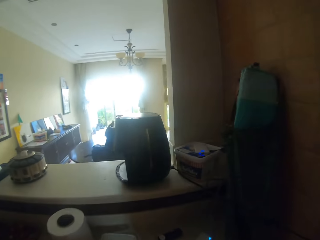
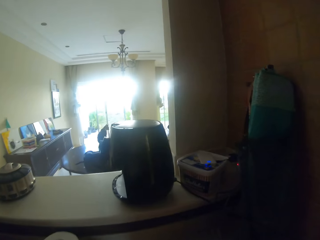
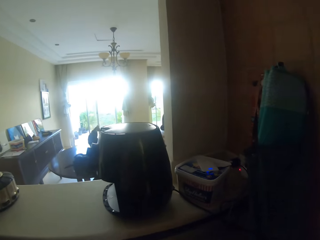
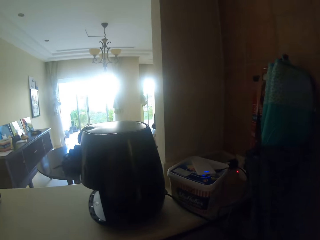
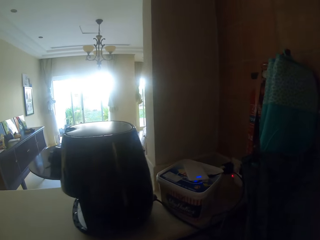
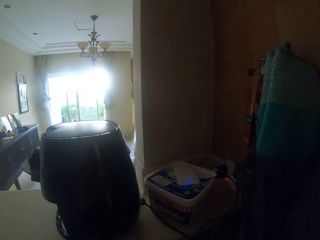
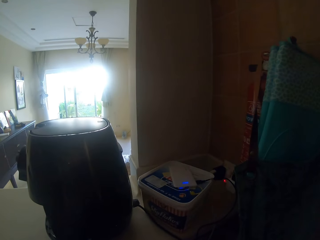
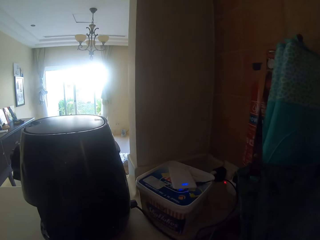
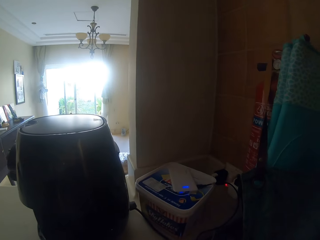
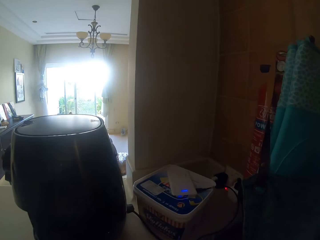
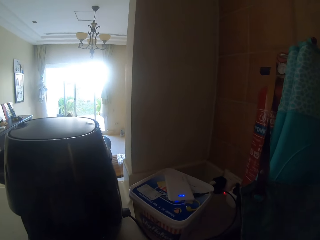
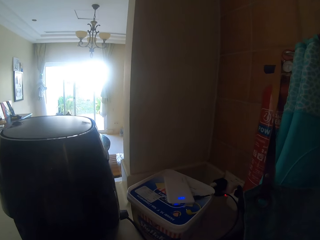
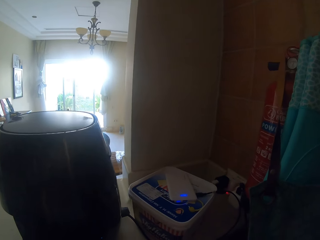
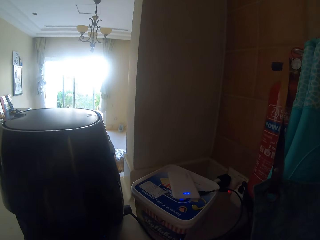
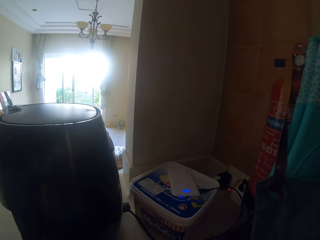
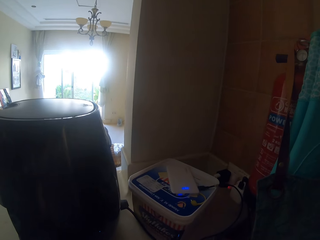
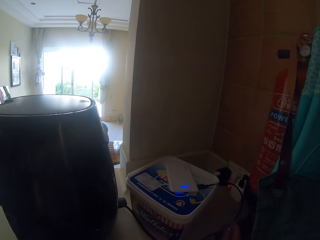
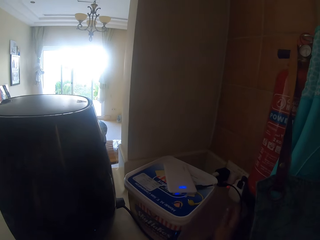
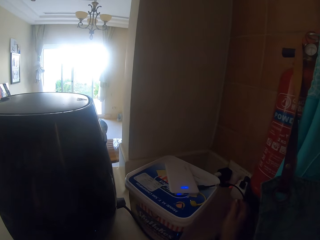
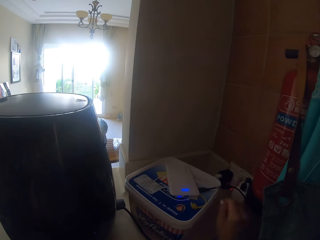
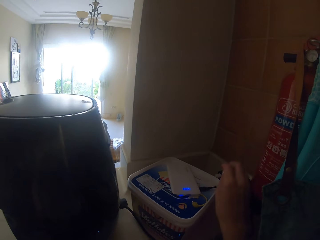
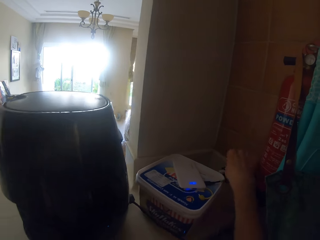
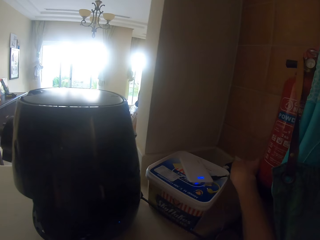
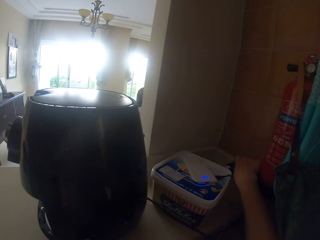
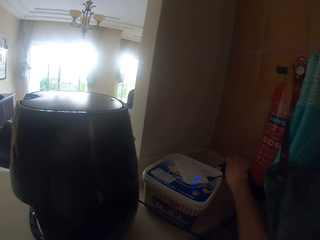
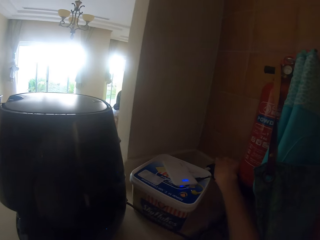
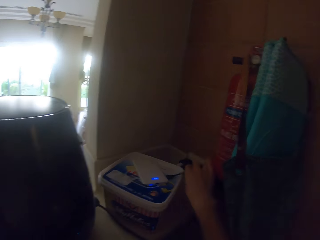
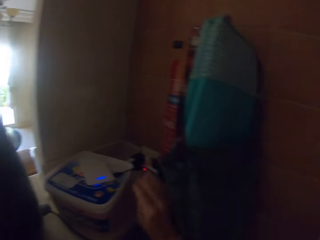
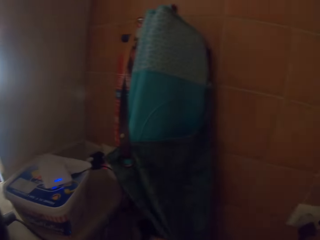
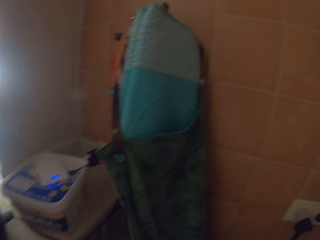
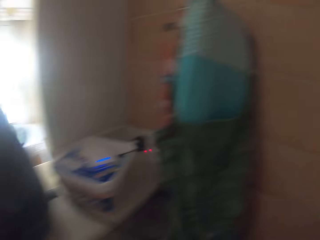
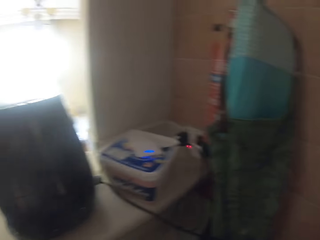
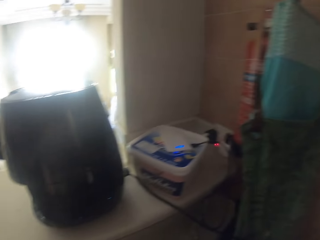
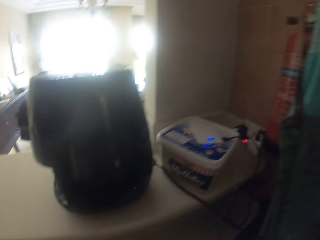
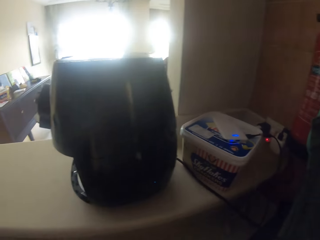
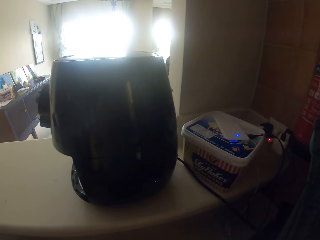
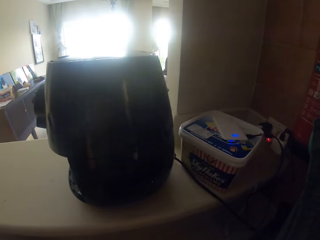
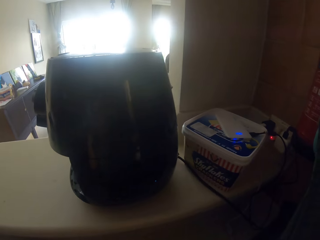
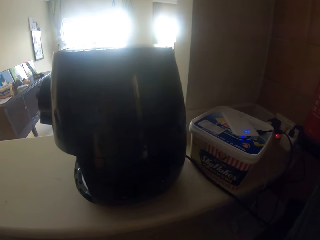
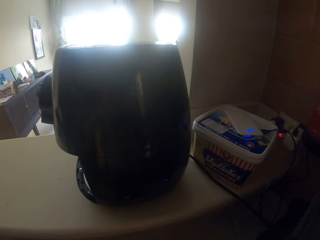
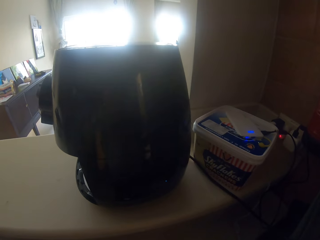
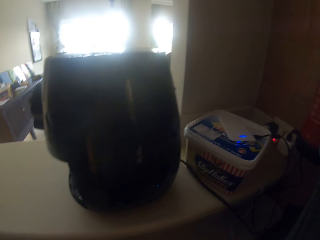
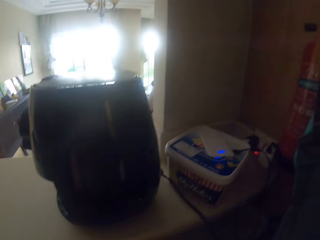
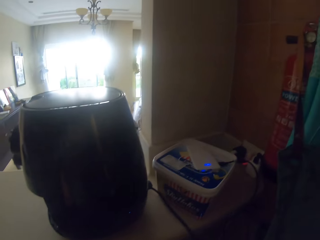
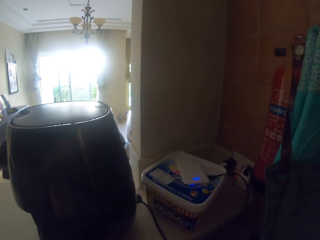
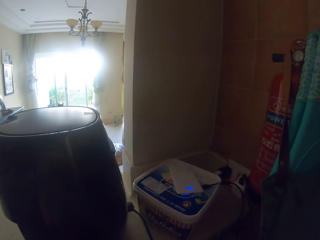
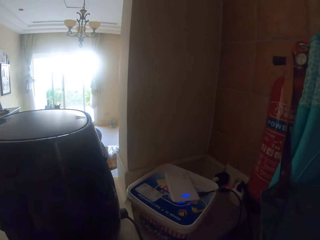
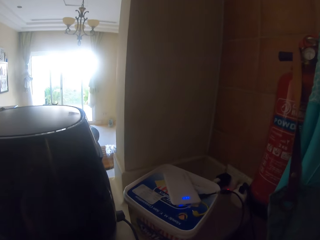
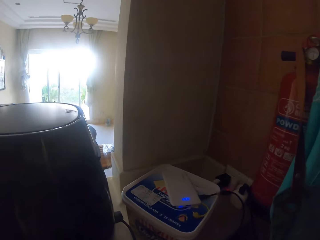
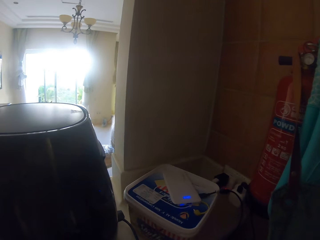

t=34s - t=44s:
The camera wearer looks around the kitchen. They hold a charger. They connect the charger to the socket. They look around the kitchen.

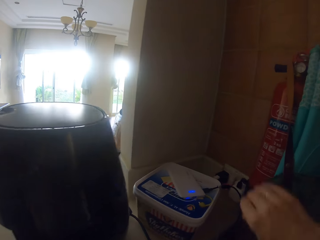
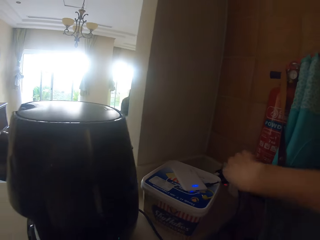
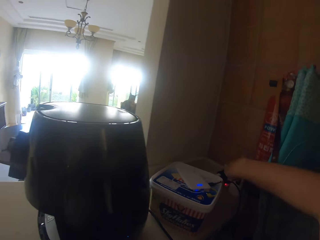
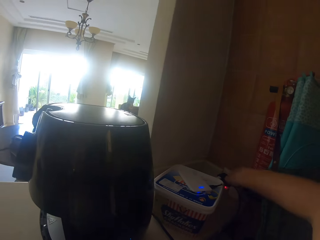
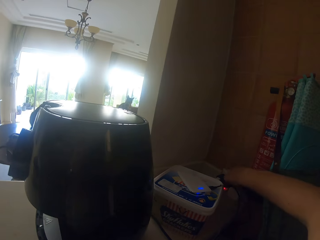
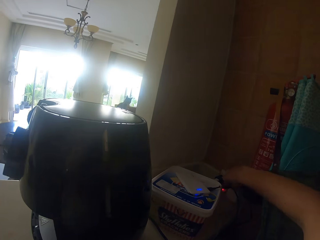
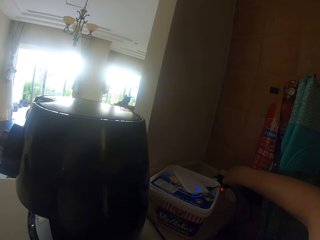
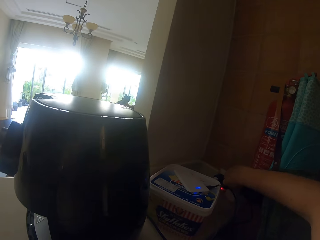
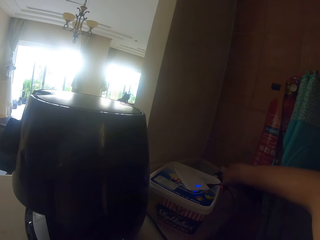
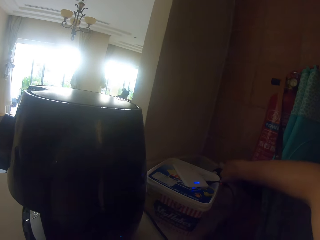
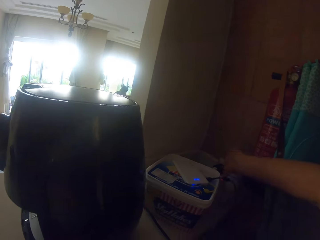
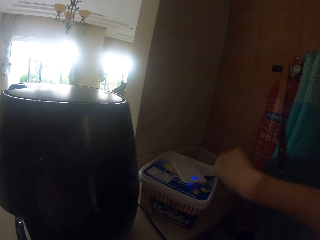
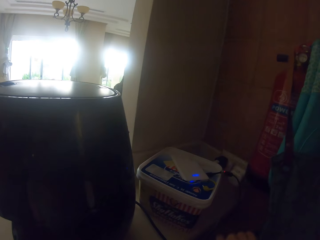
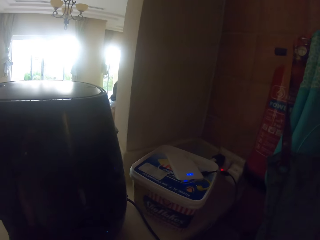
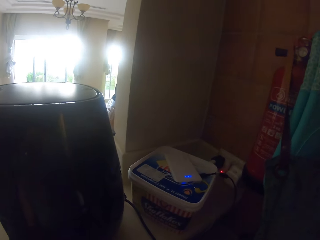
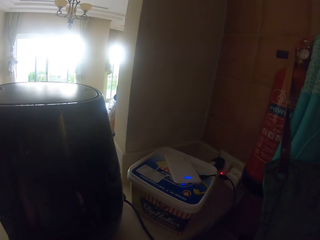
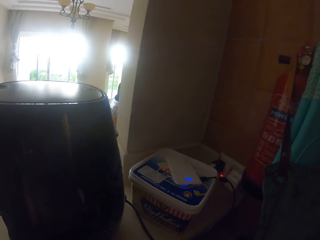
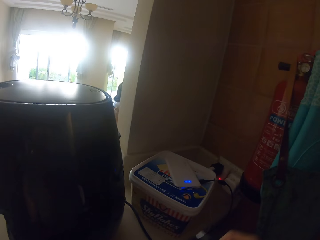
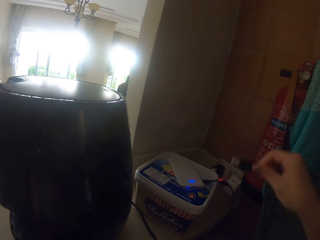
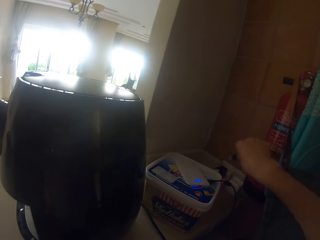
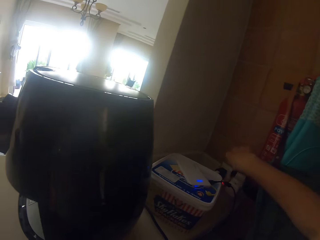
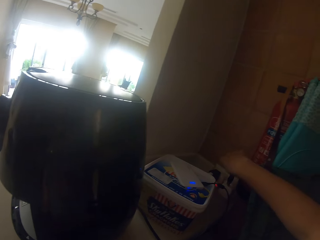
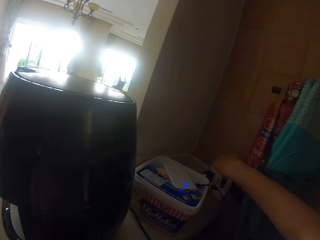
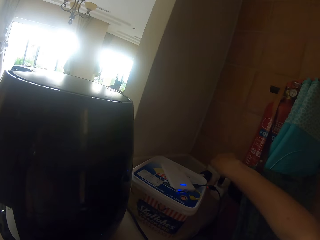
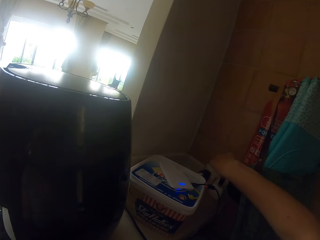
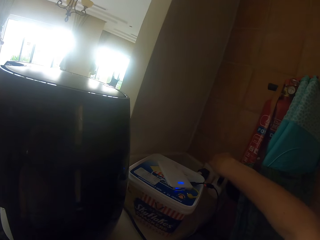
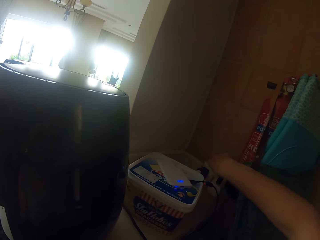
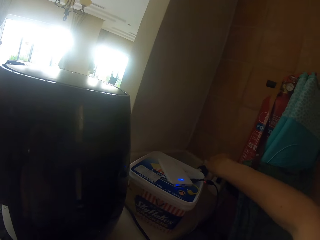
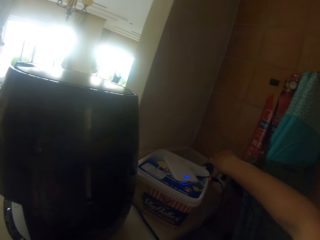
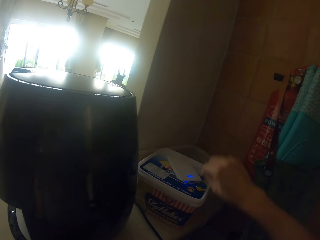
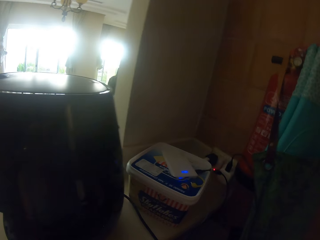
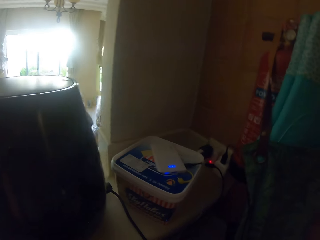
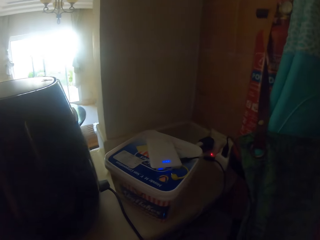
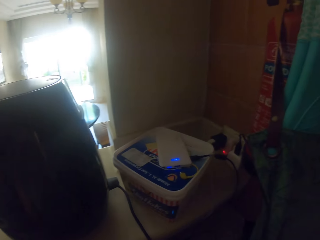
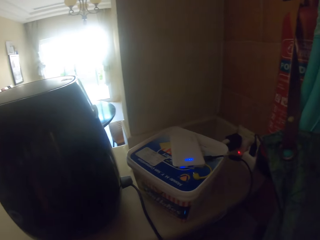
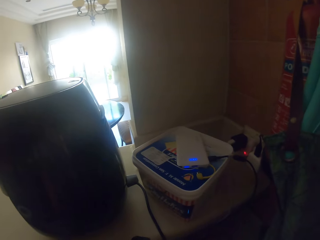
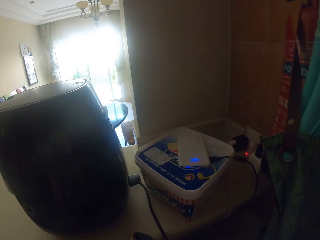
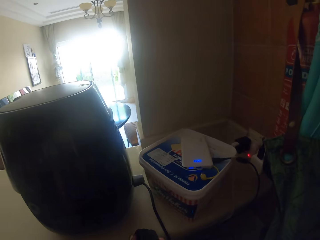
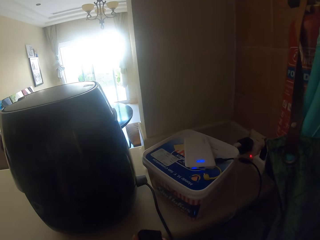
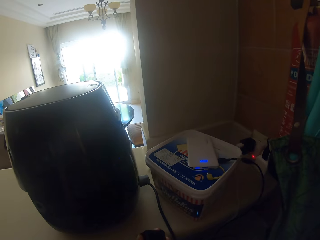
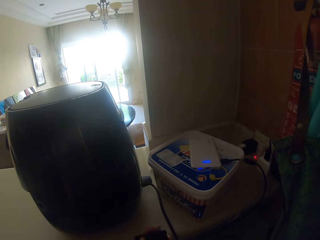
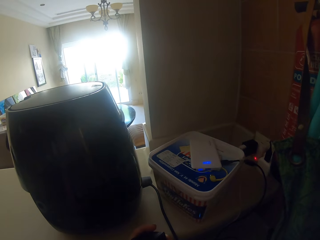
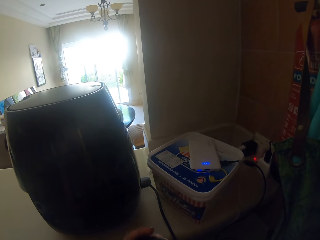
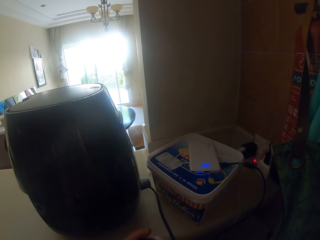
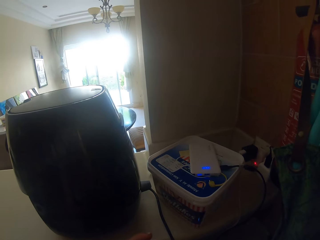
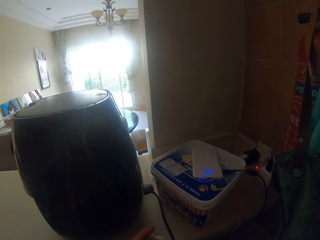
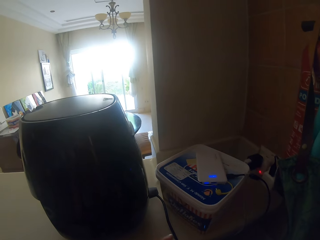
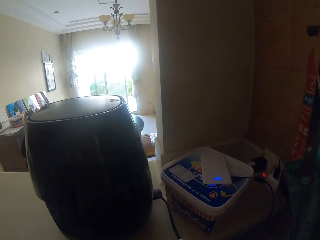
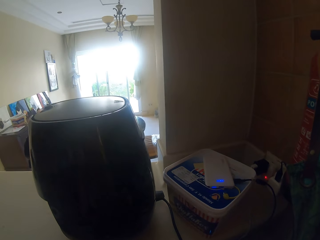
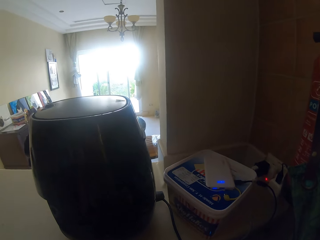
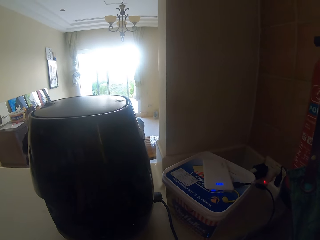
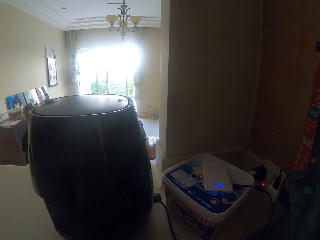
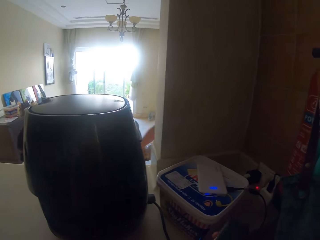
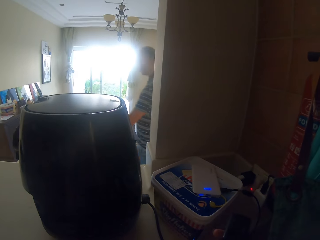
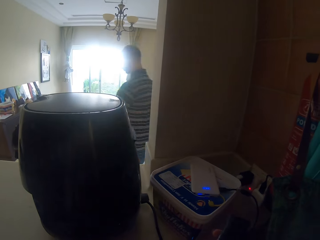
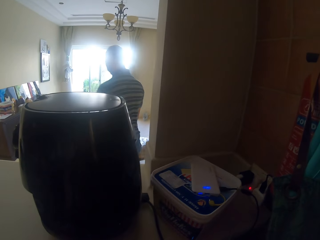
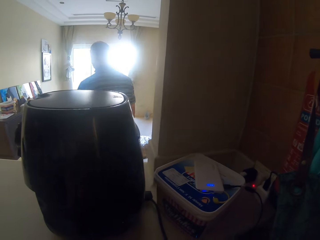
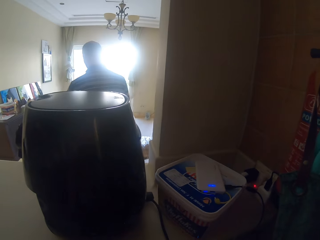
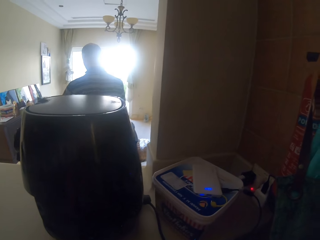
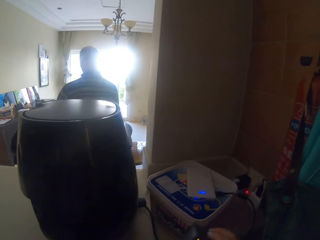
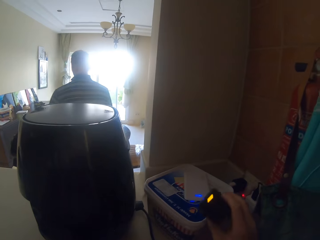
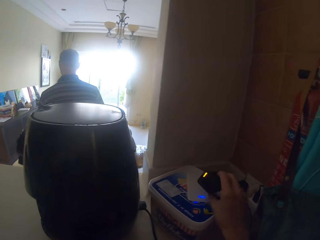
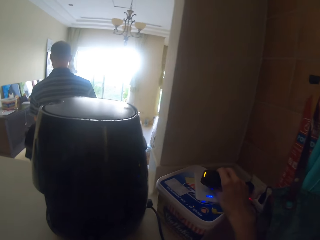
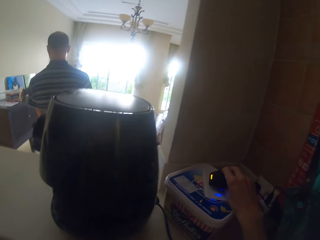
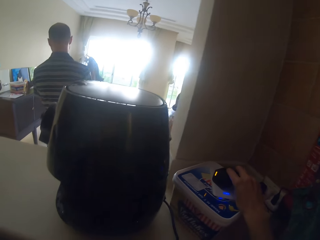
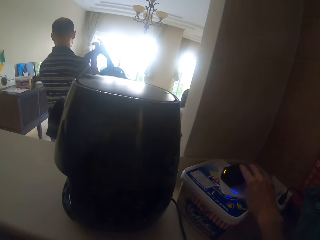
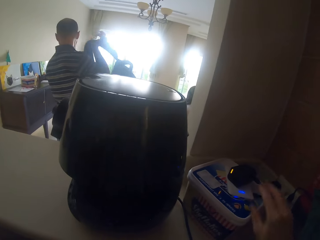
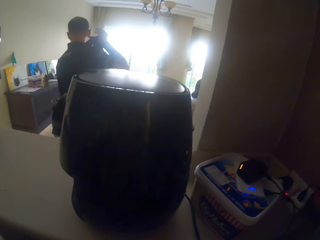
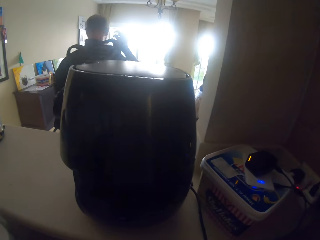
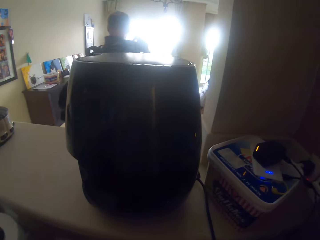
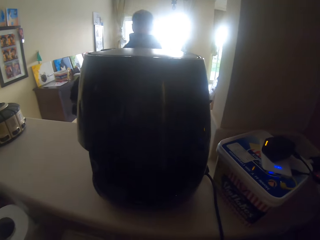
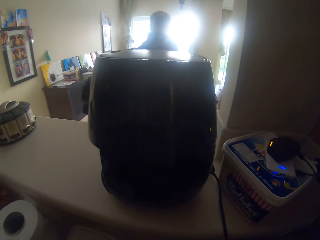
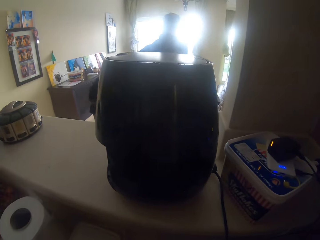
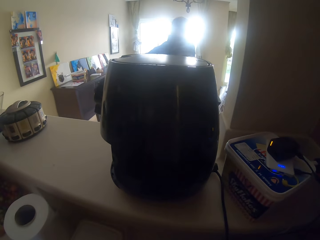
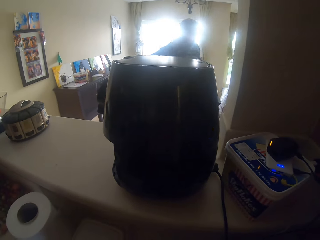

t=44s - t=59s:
The camera wearer holds a charger. They connect the universal serial bus cable in the charger port. They hold the charger. A man walks around the house. The camera wearer puts the power bank on the can. They drop the charger. The man puts the backpack on his back. The camera wearer looks around the kitchen.
